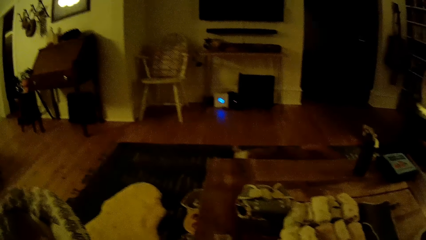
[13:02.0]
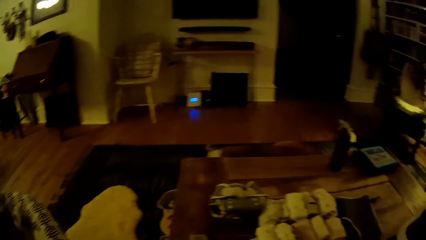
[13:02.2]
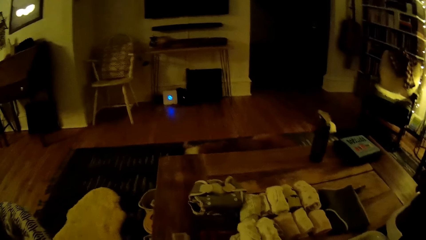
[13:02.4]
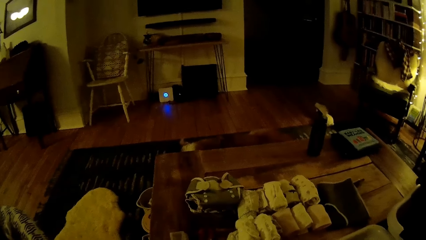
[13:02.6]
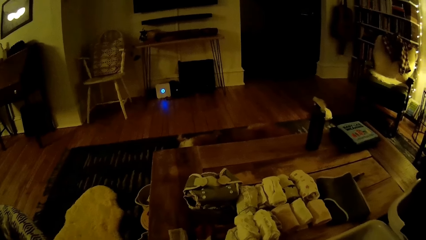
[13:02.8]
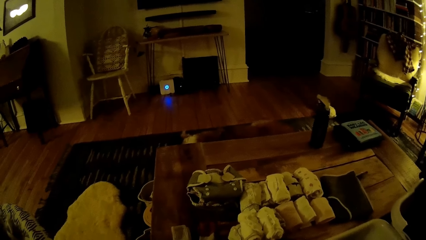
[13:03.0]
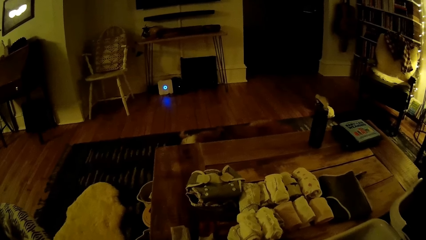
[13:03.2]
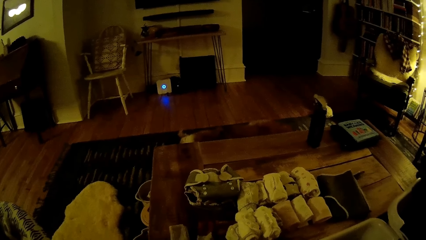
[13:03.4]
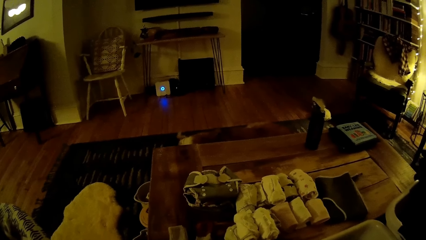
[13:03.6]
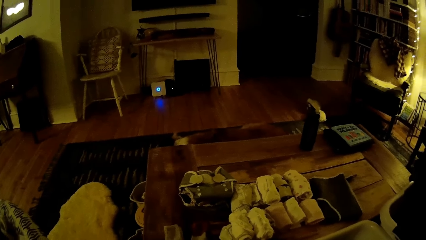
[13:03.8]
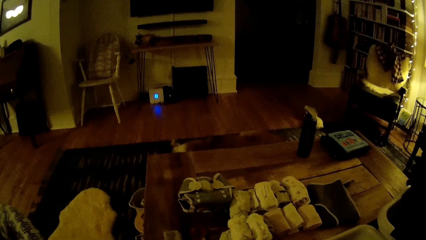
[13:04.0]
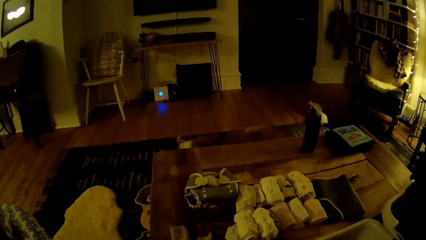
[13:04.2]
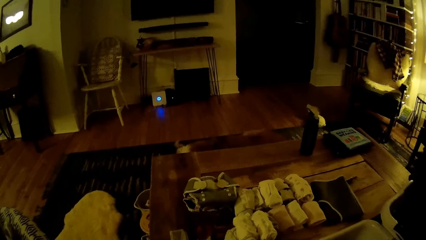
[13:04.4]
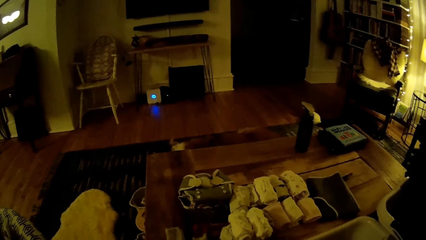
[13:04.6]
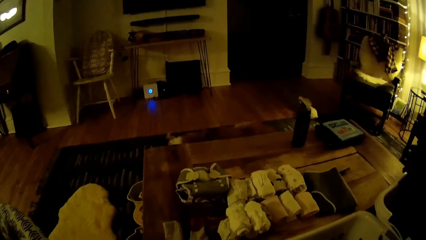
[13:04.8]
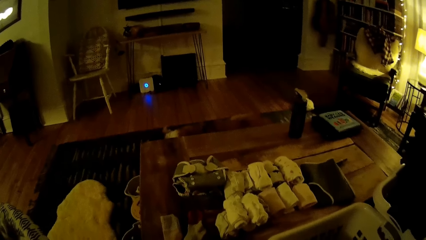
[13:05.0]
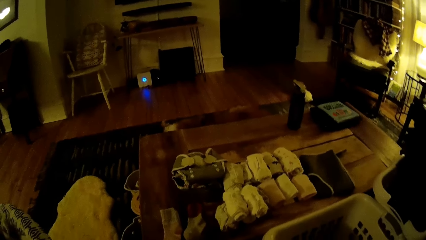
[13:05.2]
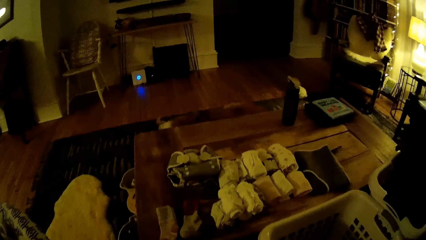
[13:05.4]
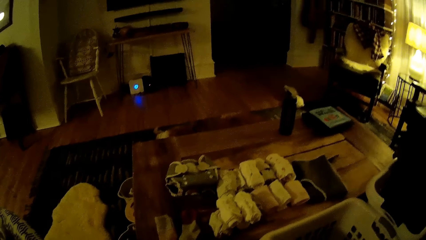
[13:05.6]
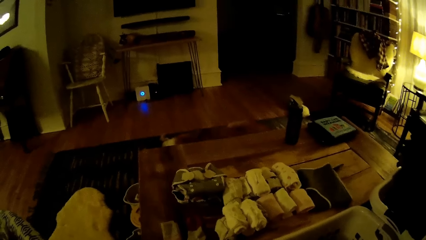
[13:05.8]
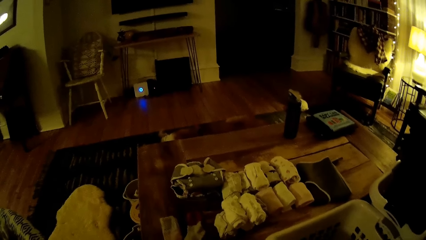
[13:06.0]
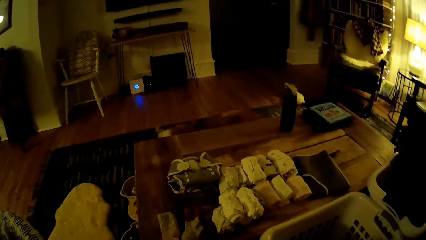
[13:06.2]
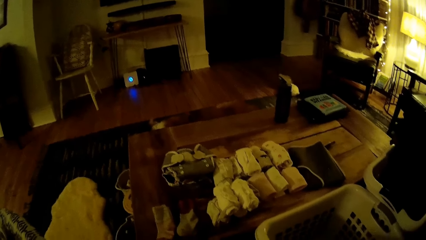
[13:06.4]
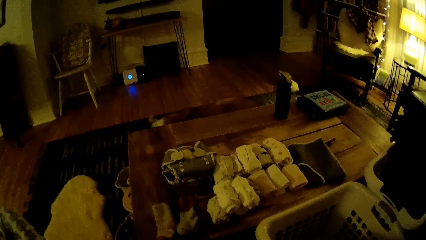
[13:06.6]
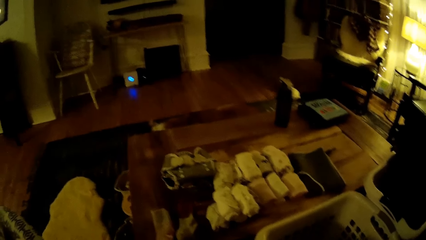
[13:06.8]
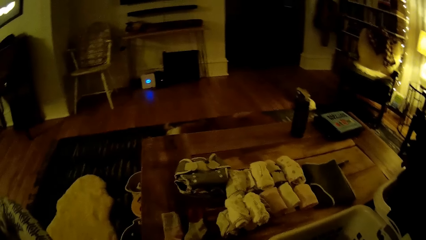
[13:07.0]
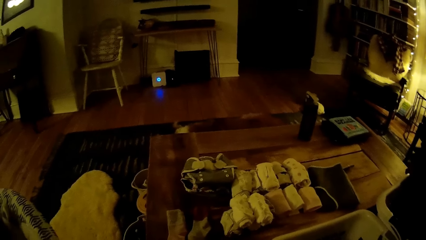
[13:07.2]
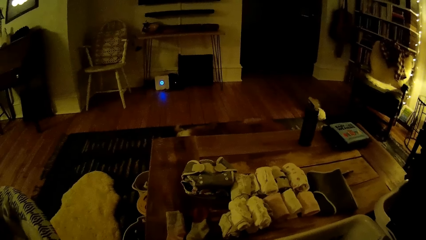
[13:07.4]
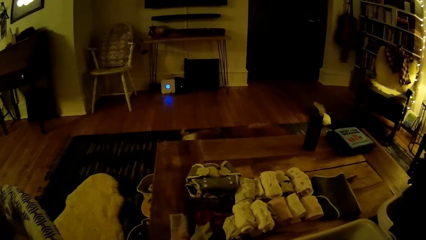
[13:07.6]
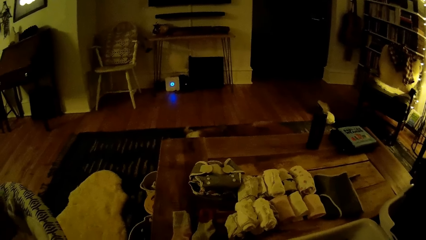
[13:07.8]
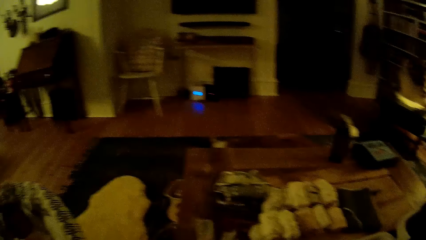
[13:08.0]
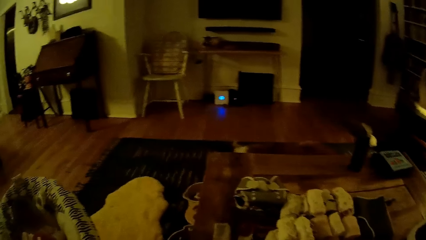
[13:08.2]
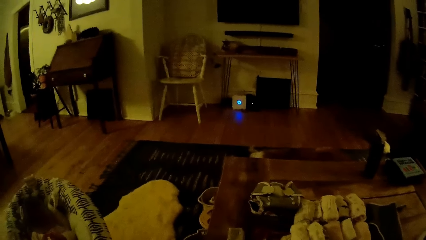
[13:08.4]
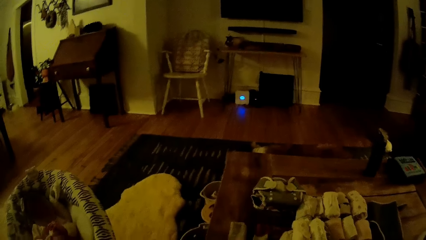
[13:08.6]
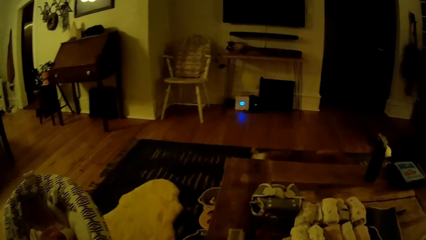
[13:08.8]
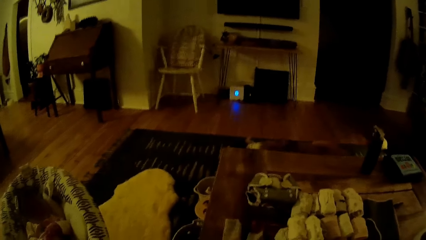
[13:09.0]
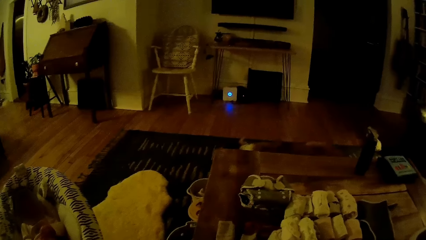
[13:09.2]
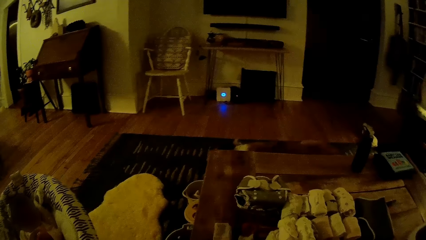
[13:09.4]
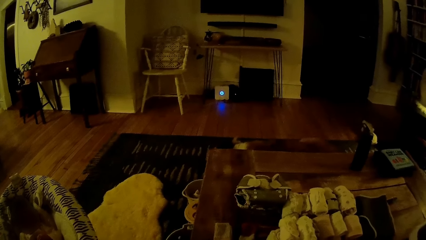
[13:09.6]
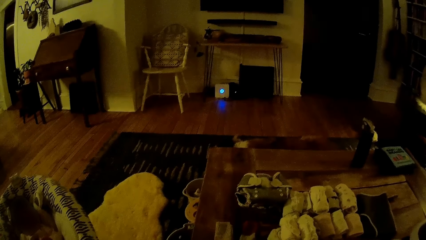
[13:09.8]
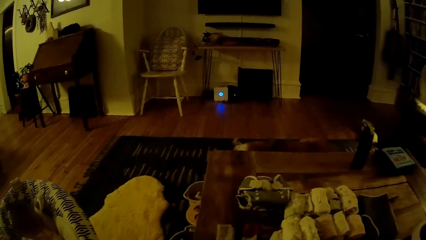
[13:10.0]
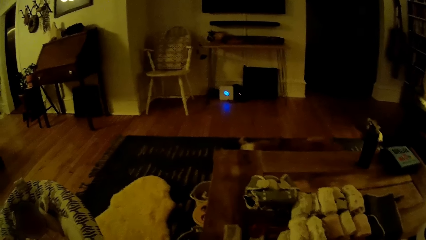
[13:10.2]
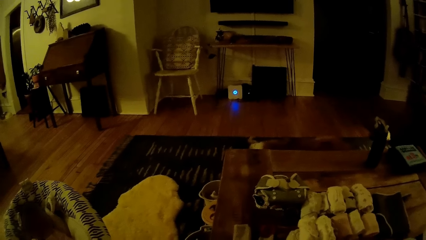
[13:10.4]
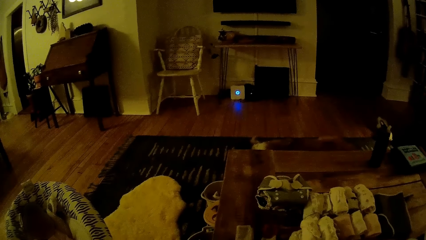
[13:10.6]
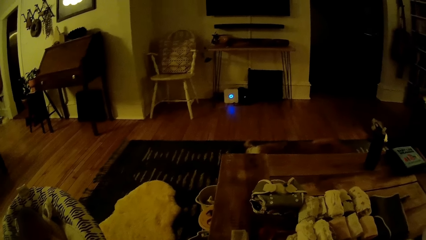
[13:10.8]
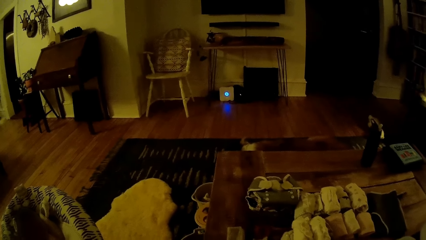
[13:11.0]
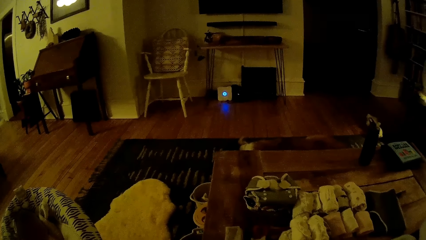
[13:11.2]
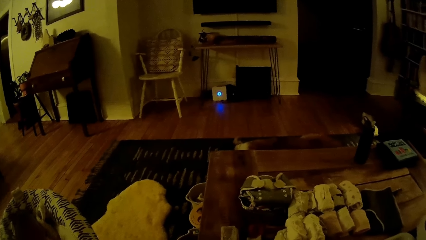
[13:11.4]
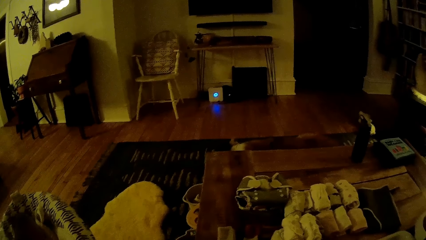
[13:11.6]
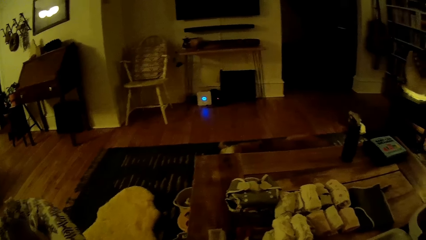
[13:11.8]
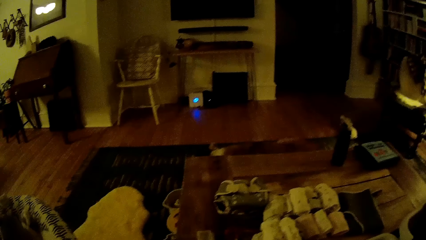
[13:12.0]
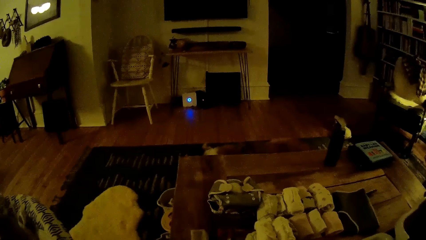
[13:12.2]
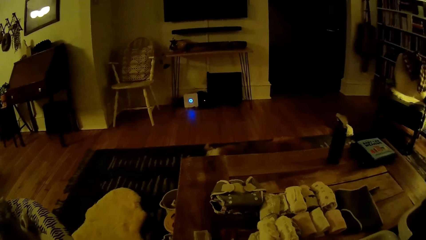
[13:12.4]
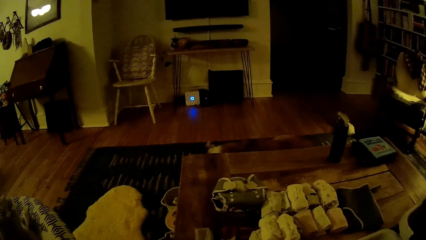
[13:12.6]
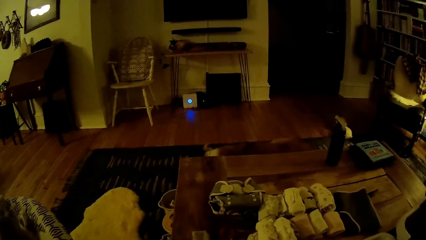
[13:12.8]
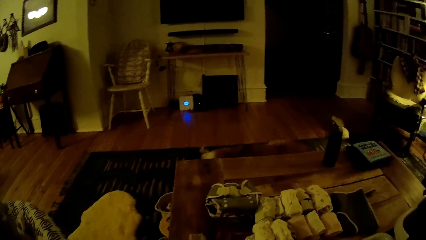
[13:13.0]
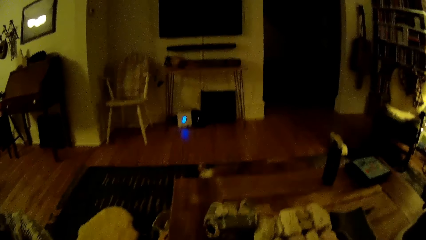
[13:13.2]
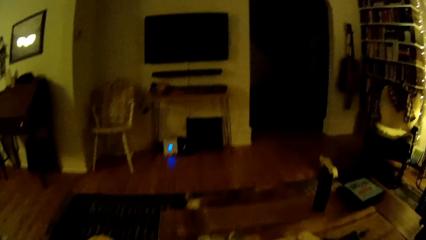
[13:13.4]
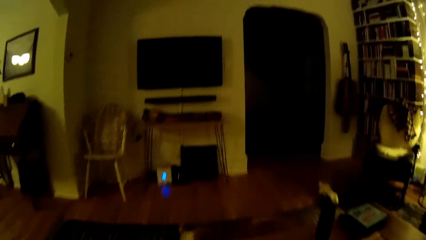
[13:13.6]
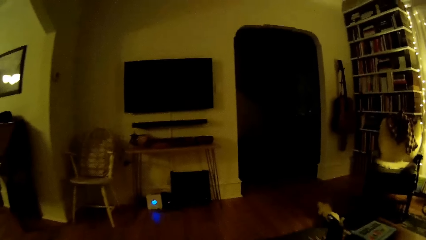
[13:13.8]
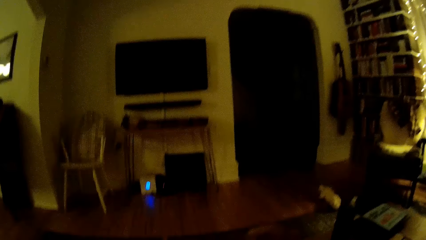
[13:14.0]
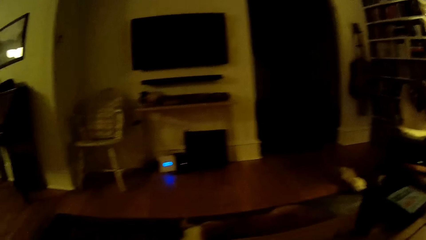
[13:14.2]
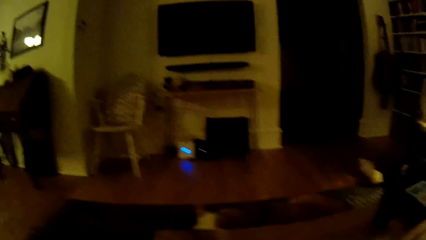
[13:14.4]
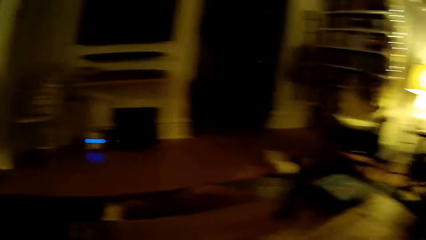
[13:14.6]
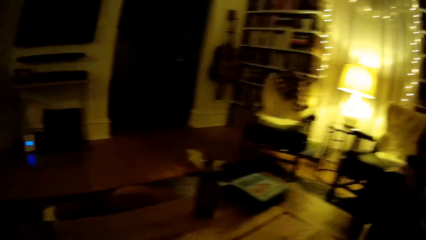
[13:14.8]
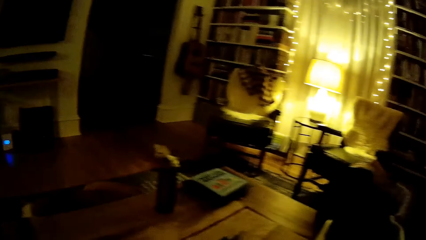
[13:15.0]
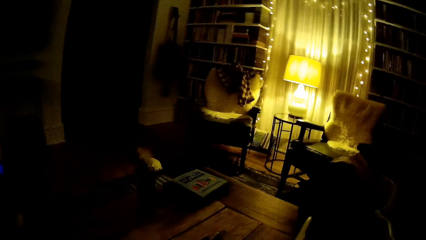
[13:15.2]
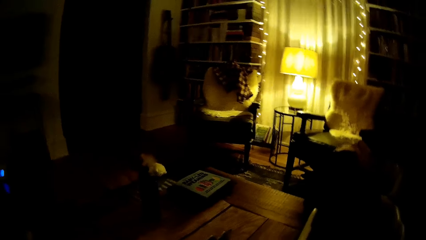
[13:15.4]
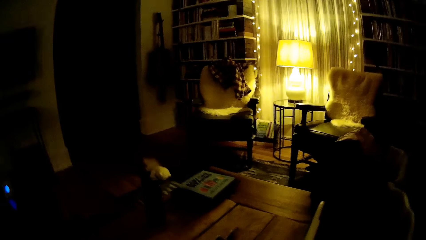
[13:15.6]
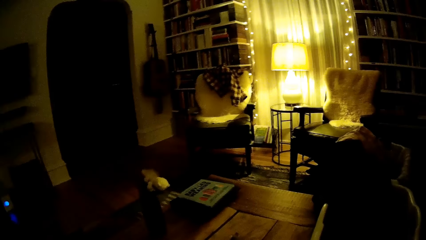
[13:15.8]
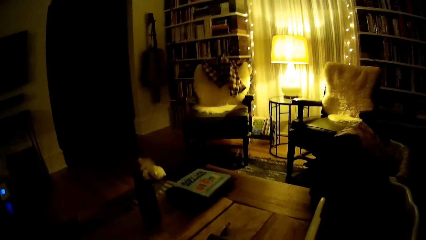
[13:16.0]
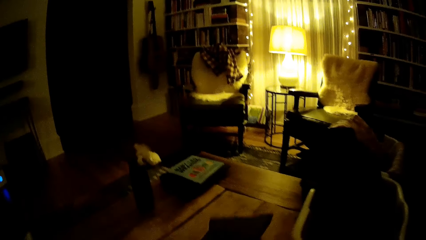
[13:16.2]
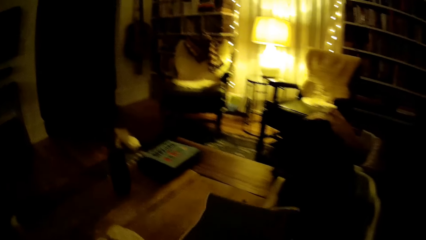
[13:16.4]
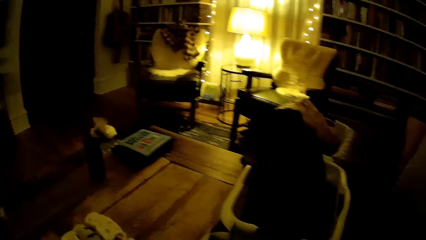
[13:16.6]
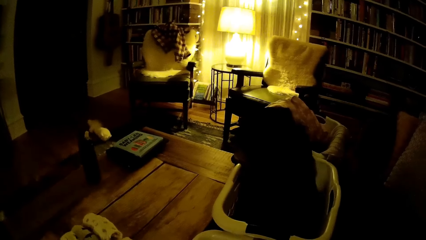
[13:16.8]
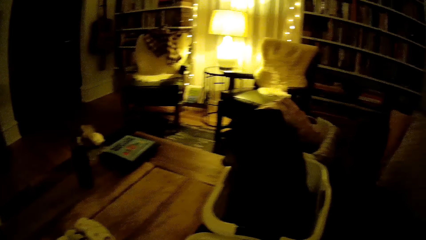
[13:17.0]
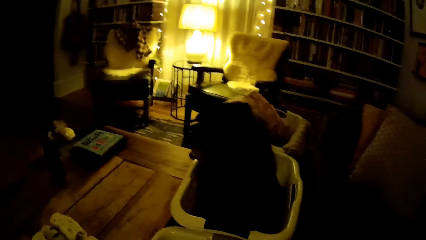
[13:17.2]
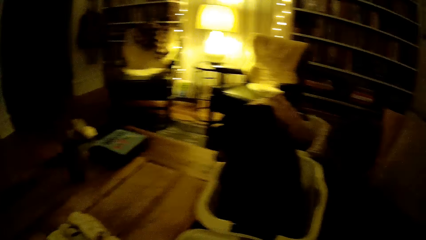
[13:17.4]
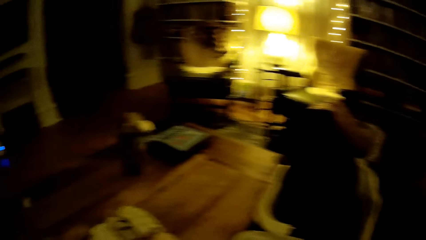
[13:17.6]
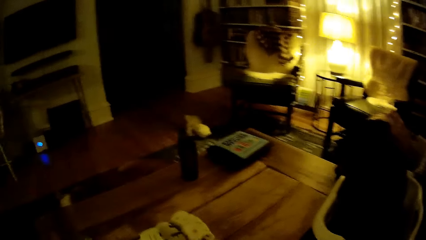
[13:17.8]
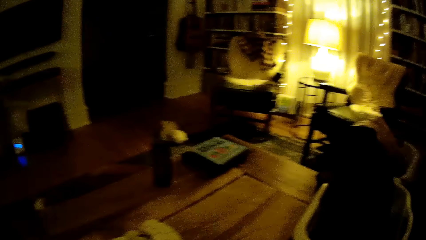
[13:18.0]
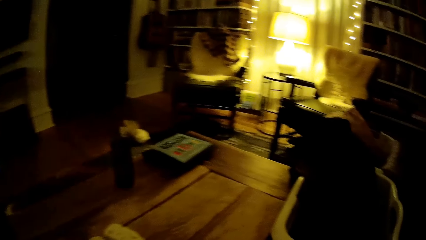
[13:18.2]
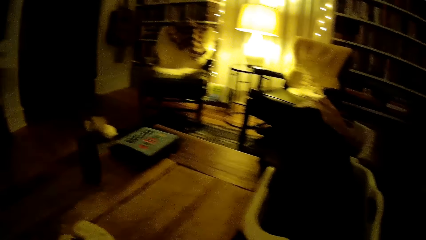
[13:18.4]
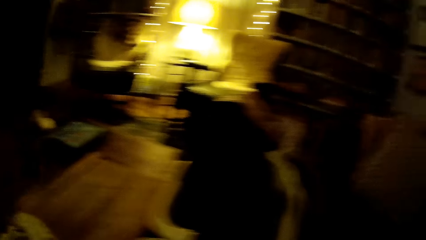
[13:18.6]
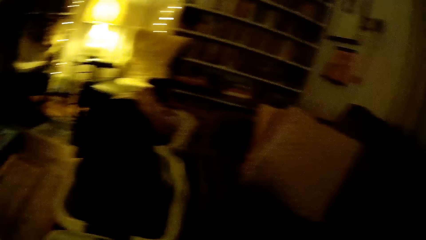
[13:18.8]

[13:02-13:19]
The camera wearer picks a cloth from the table with her right hand into the basket on the floor.
